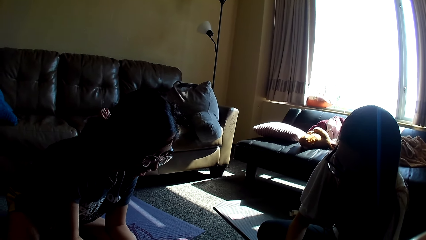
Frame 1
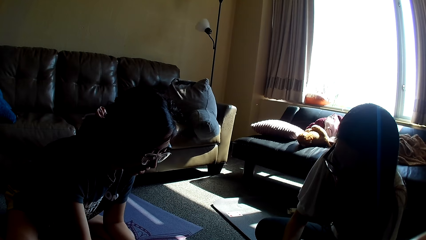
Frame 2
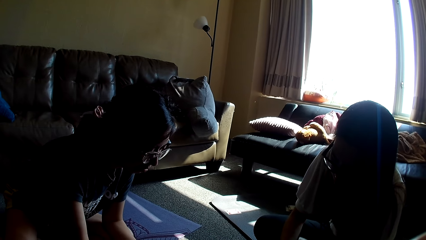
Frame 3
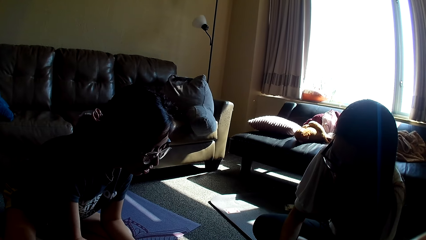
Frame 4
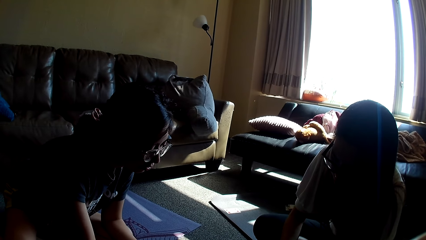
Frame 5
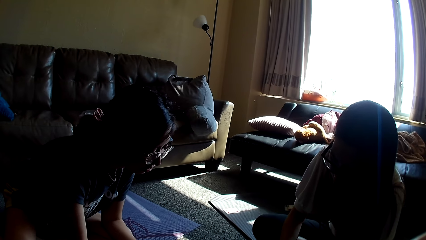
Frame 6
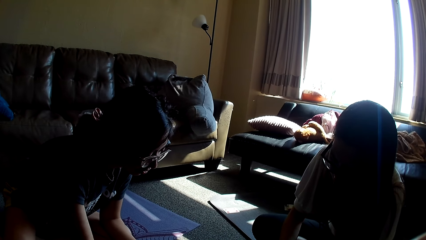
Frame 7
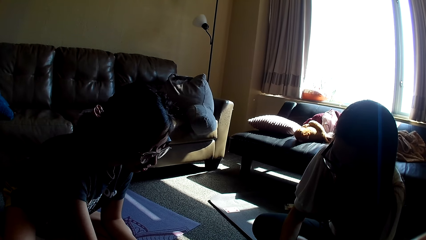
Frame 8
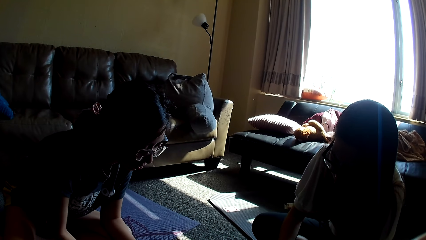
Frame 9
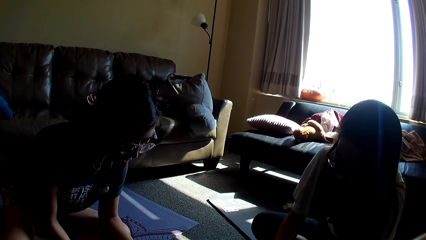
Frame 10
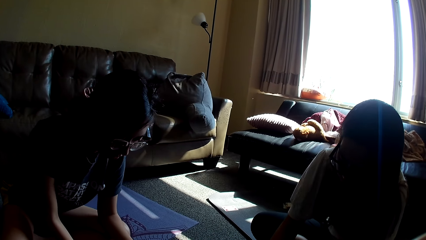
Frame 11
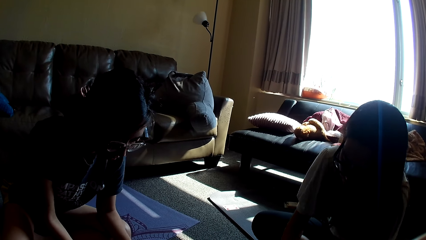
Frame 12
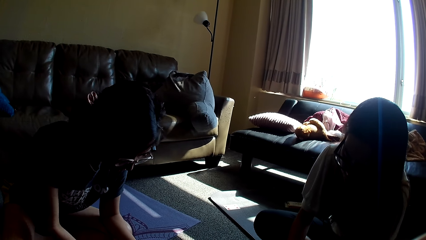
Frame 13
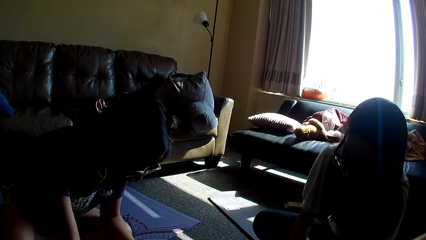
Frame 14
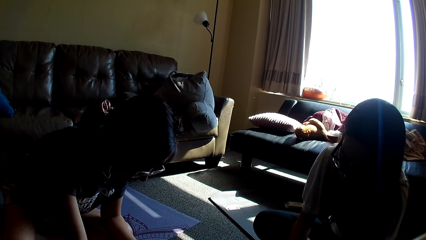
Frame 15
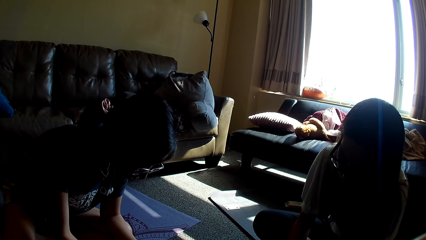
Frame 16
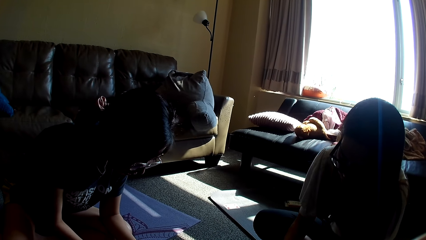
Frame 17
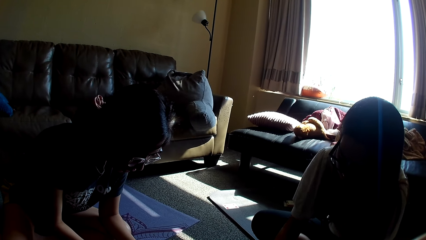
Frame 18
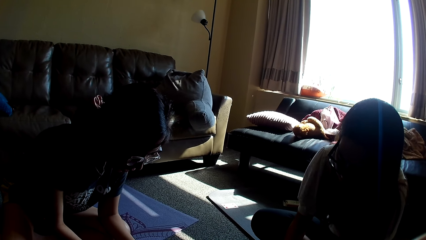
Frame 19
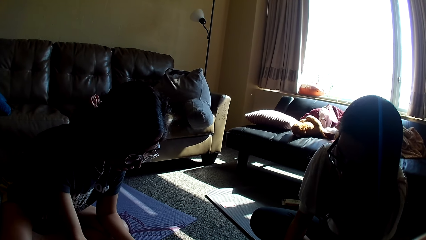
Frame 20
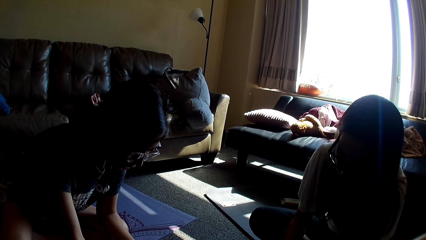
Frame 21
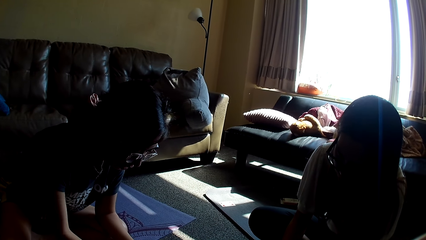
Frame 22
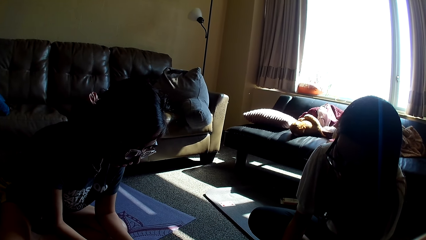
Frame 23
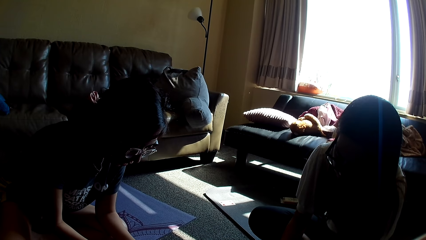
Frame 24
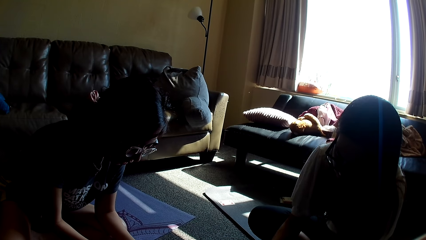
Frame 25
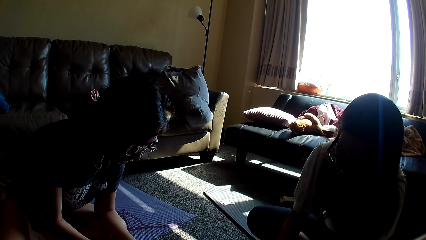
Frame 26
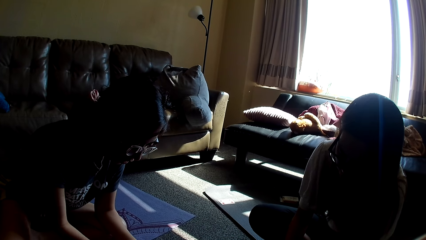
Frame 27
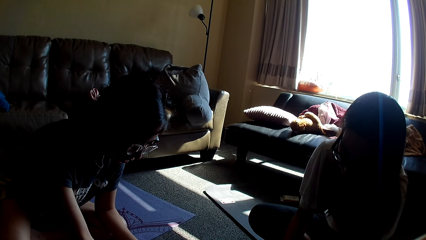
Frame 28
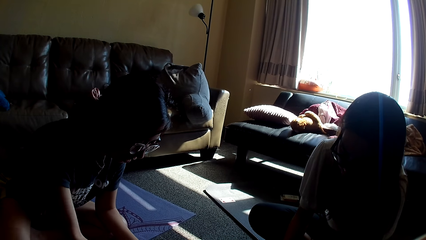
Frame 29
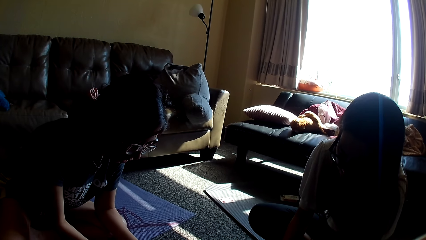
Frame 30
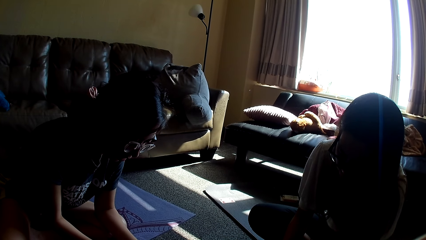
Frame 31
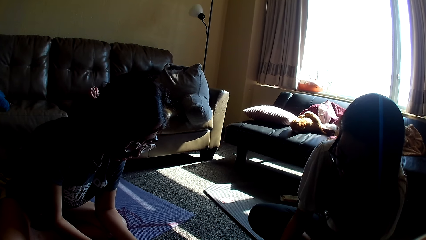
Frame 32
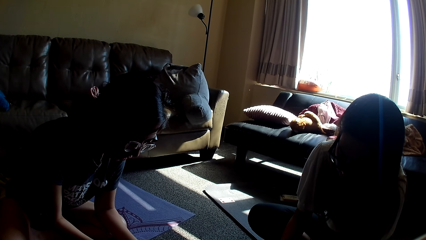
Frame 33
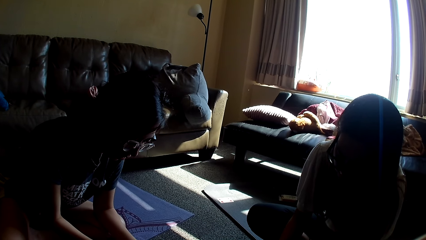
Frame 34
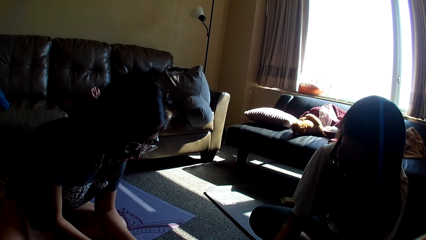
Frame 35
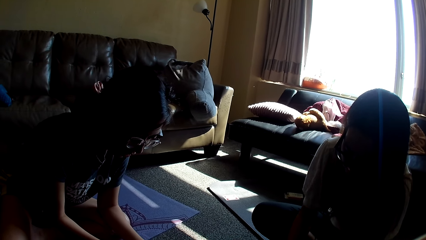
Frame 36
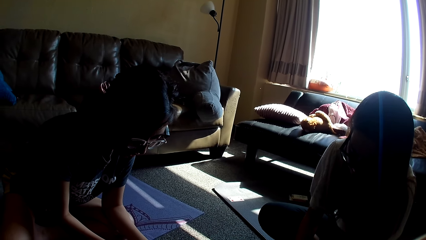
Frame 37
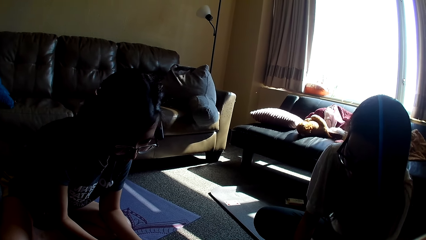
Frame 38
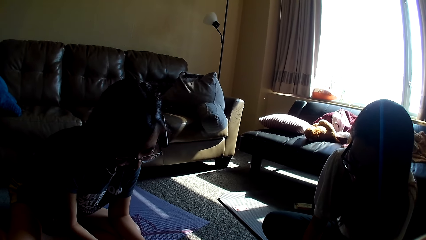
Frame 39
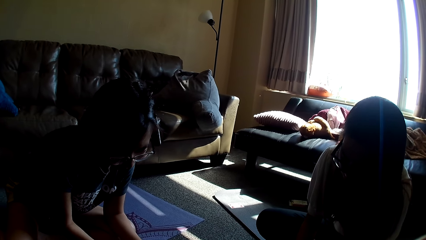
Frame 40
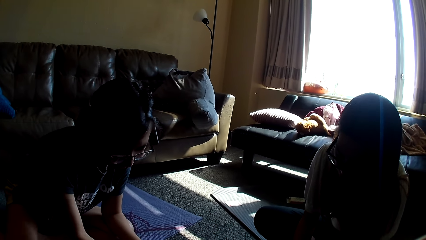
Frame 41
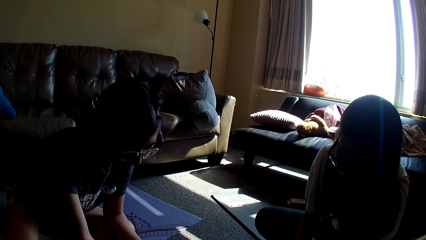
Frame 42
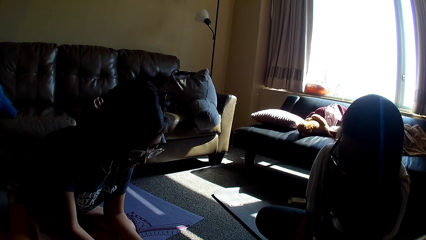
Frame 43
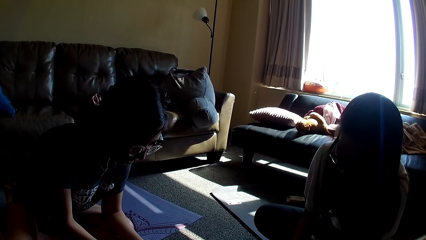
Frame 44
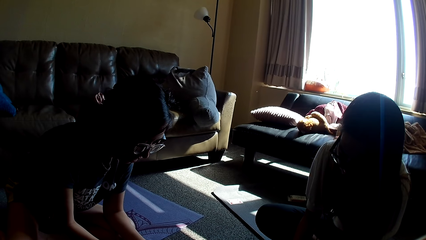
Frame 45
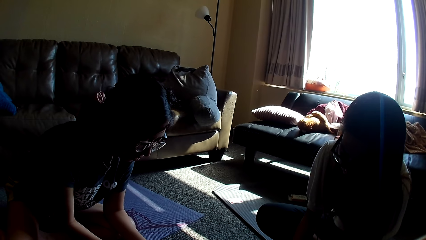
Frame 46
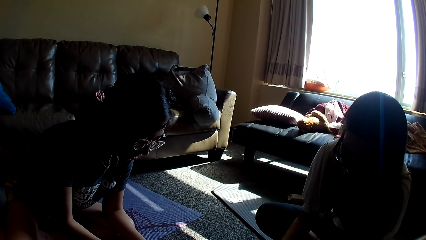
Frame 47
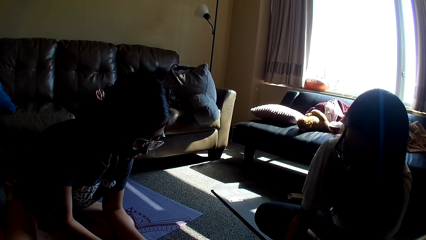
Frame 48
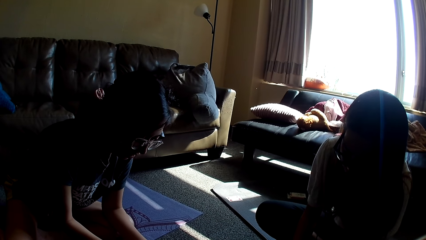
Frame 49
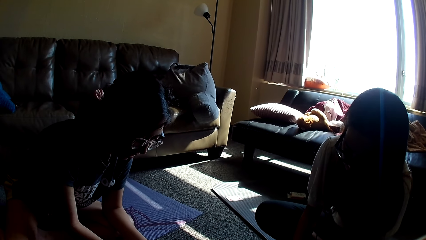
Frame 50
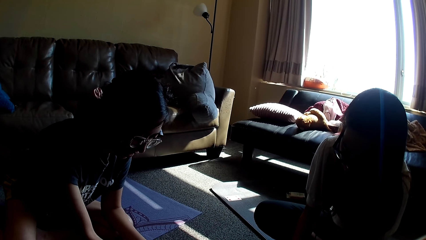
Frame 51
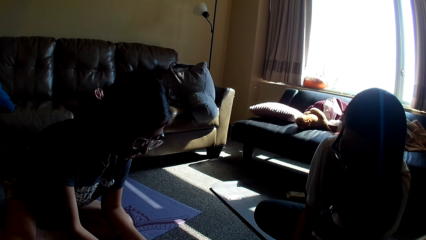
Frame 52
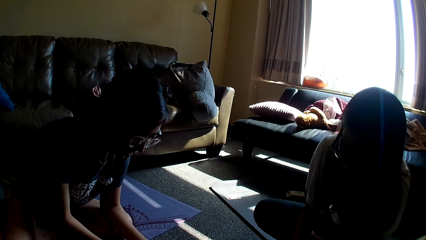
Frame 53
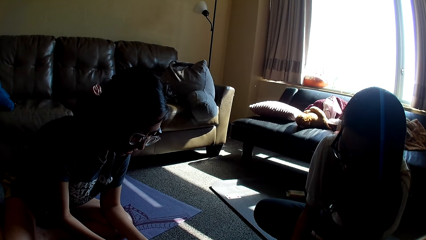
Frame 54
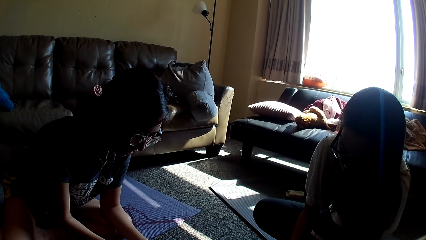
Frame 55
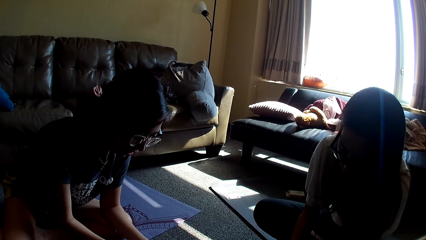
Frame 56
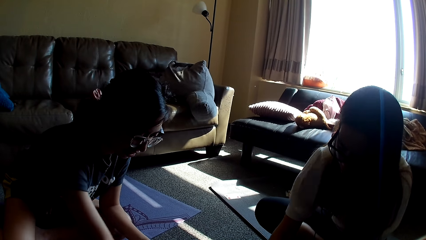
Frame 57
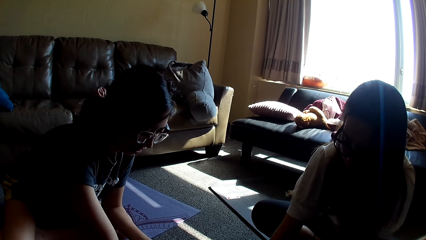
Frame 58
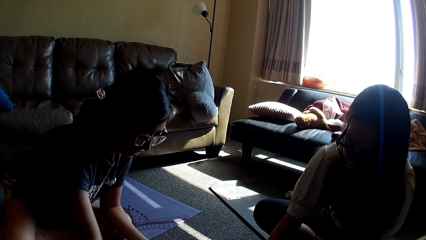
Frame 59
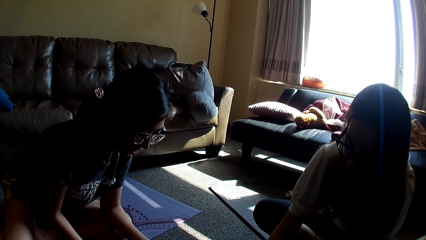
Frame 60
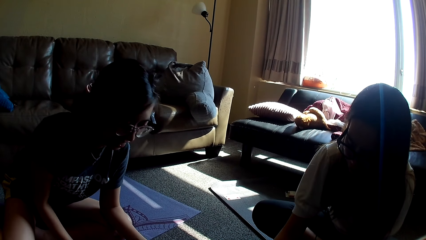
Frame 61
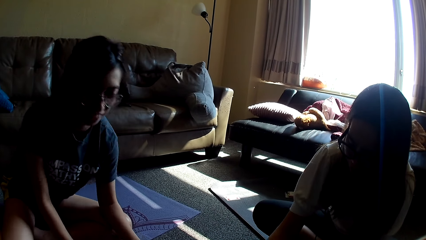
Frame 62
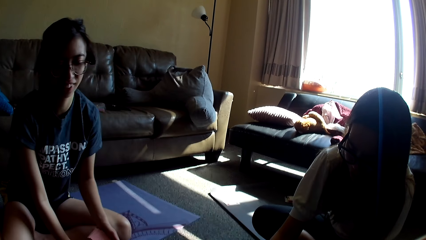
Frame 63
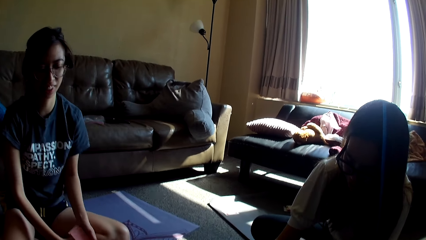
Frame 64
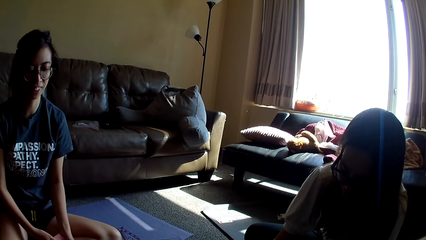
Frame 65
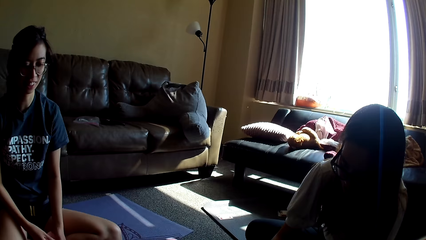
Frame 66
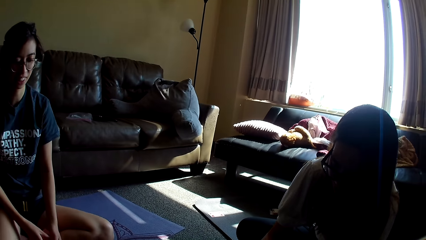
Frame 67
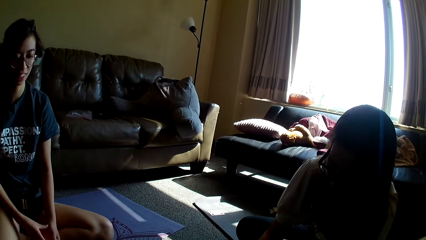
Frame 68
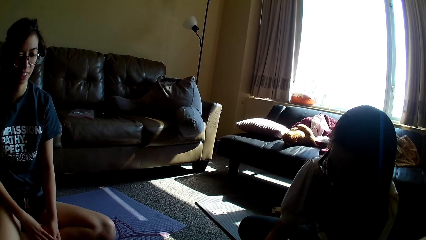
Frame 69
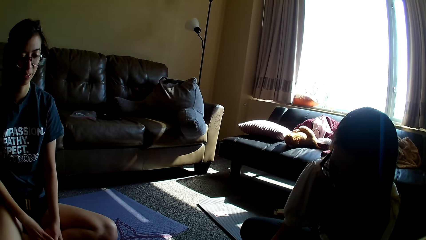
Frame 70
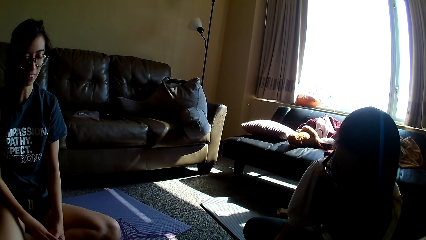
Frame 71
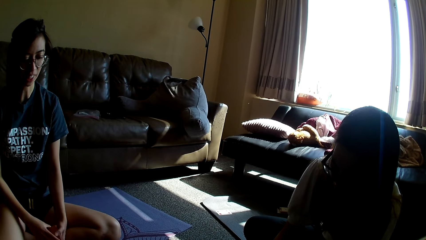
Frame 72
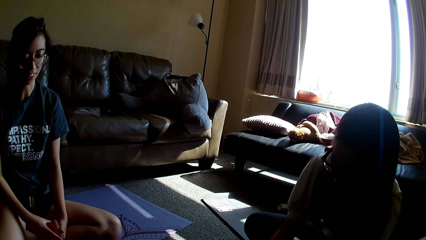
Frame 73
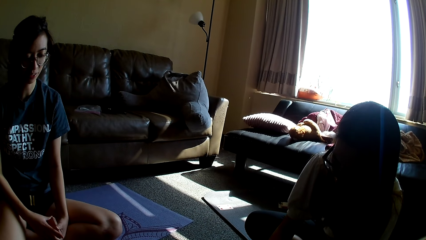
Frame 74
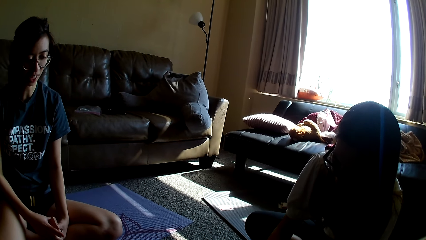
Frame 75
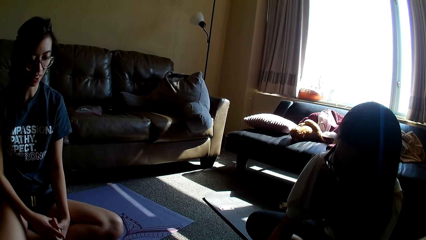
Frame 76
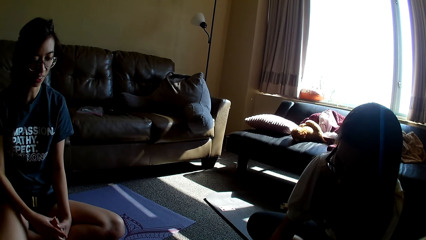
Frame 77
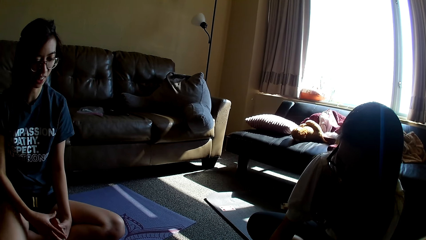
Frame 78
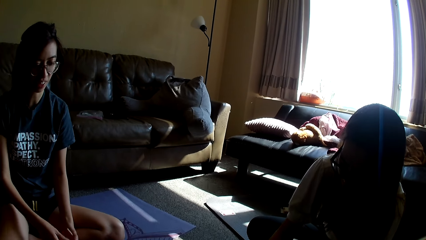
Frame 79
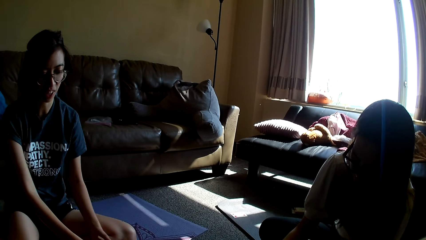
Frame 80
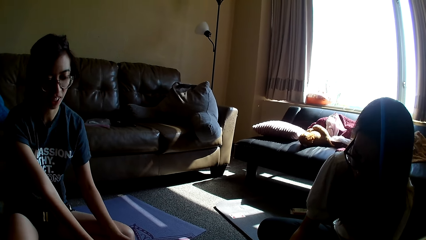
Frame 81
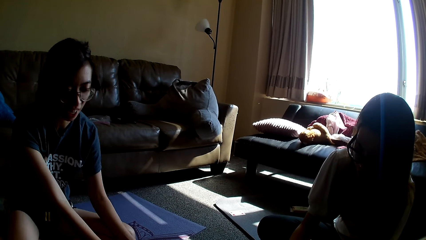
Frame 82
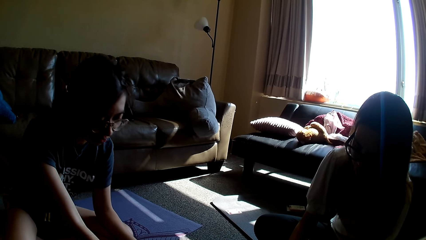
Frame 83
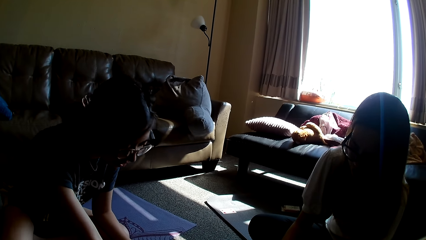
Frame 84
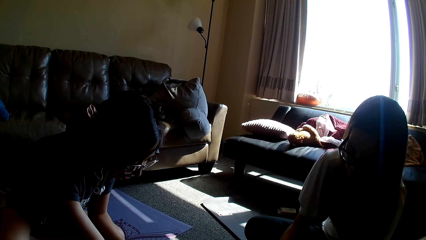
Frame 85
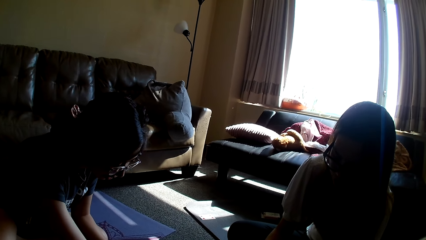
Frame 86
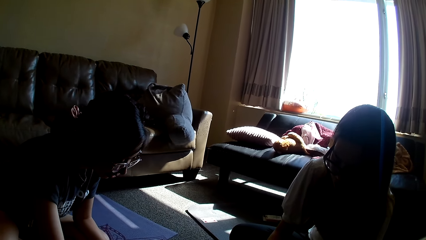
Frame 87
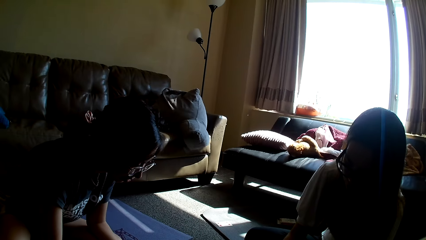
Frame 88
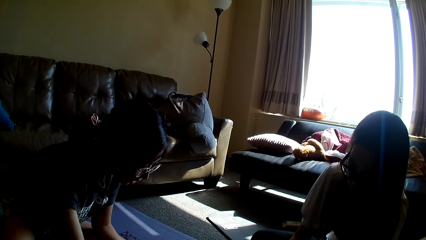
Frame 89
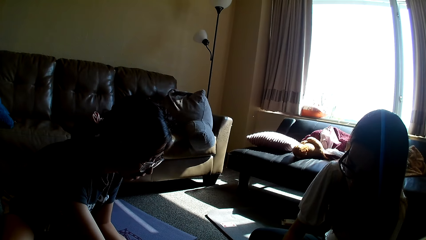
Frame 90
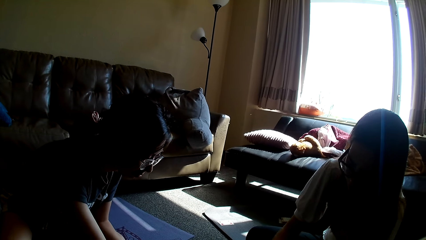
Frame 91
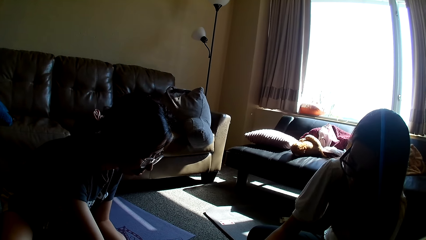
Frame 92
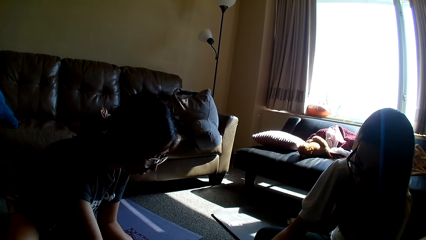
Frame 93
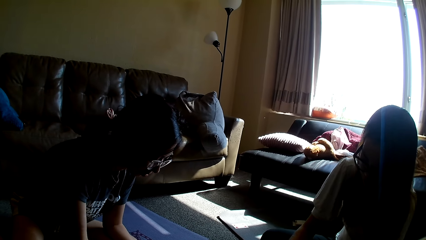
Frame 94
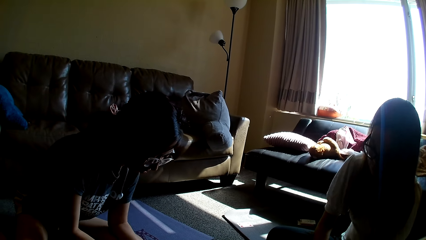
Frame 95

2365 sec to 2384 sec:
A lady moves a hand. Another lady drops the card game. The first lady moves a hand. The other lady swings a hand and drops the card game. The first lady drops the card game. The other lady drops the card game repeatedly. The first lady drops the card game. The other lady drops the card game. The first lady drops the card game. The other lady grabs the card game. The first lady grabs the card game, sits upright, moves back, holds the card game, moves hands forward, leans forward and moves a hand.
